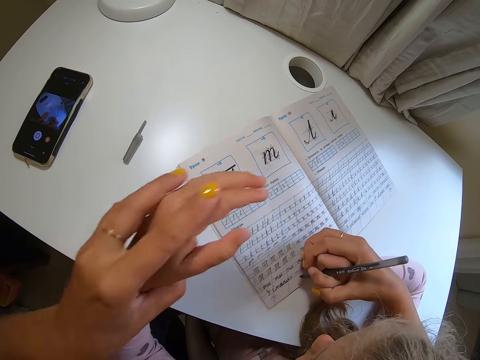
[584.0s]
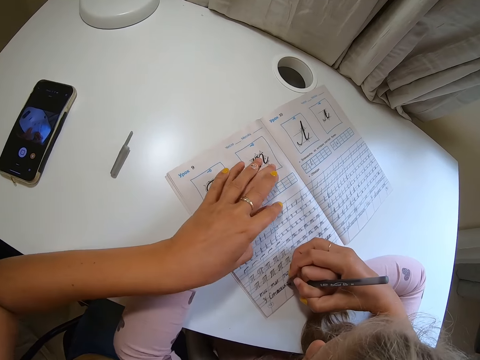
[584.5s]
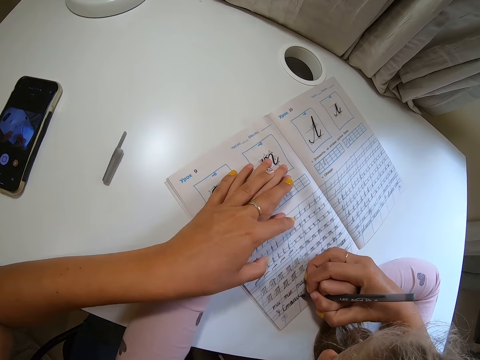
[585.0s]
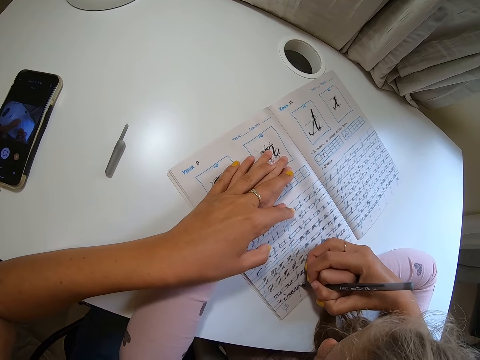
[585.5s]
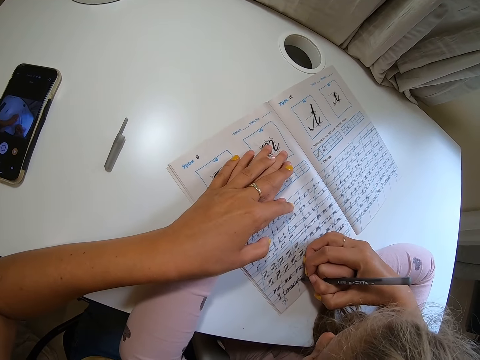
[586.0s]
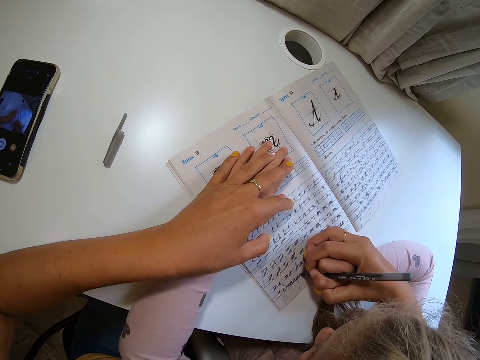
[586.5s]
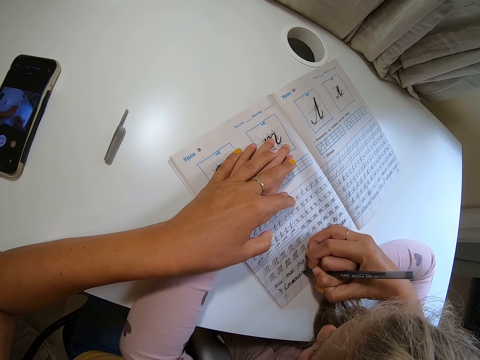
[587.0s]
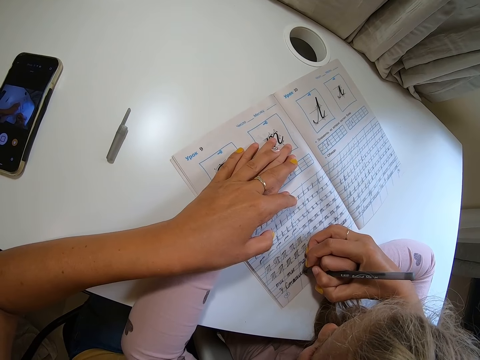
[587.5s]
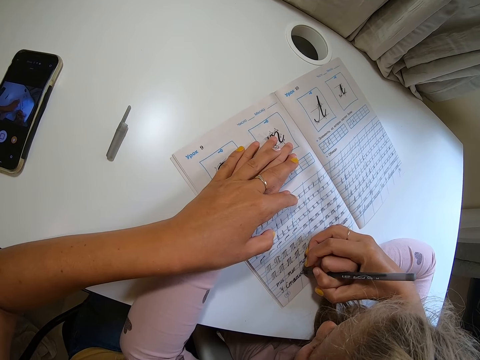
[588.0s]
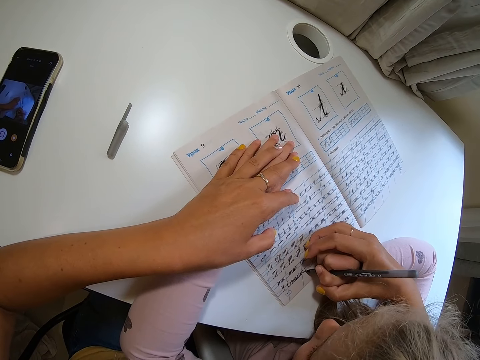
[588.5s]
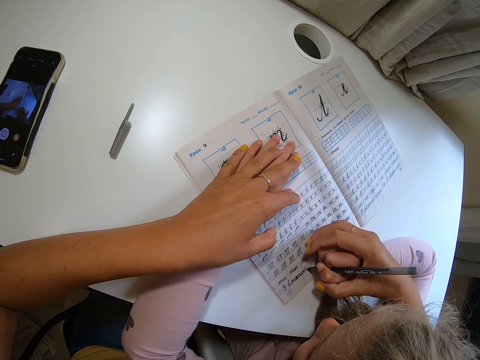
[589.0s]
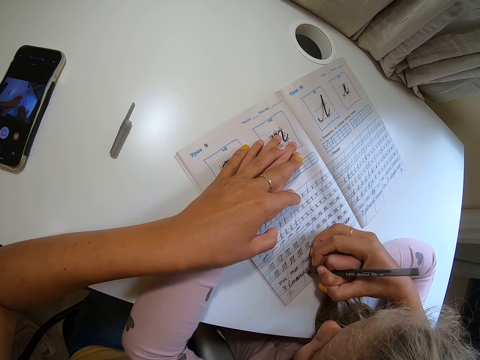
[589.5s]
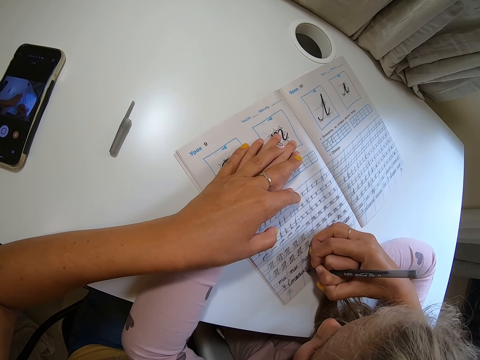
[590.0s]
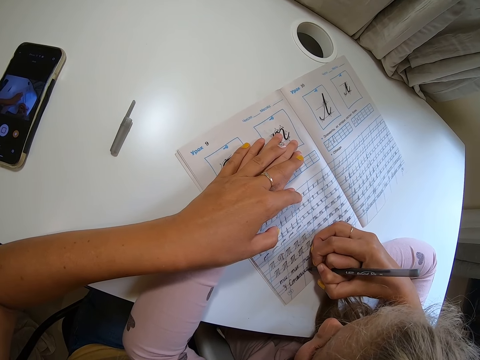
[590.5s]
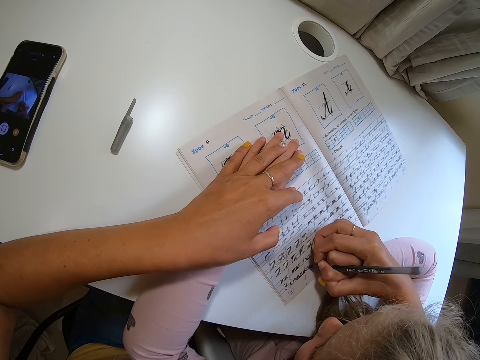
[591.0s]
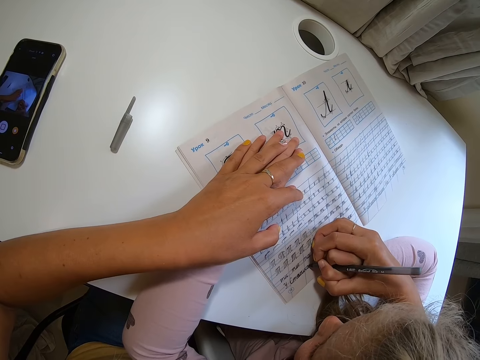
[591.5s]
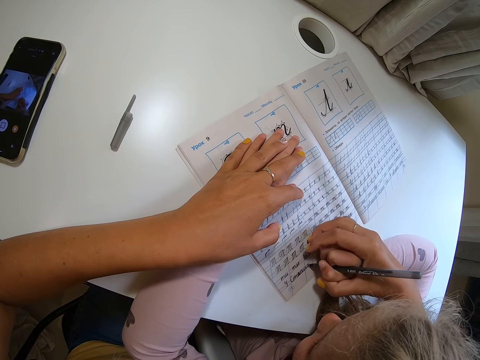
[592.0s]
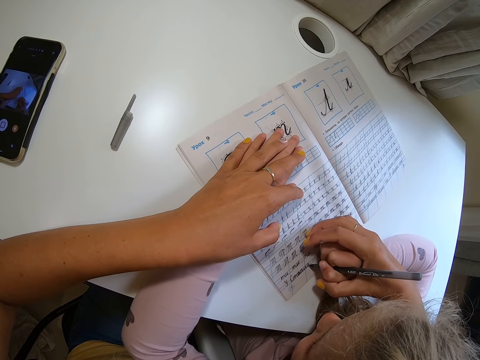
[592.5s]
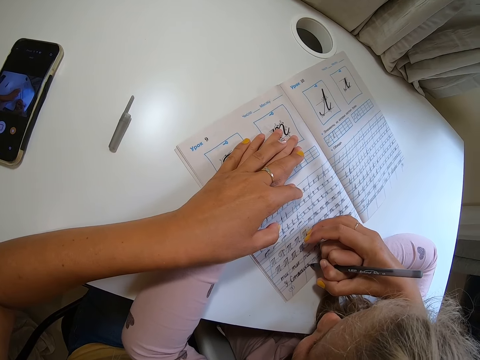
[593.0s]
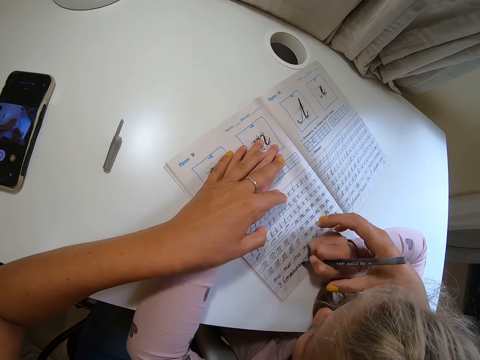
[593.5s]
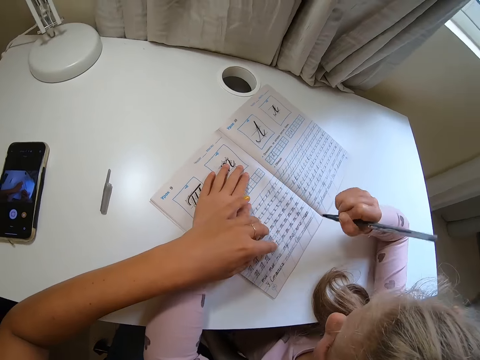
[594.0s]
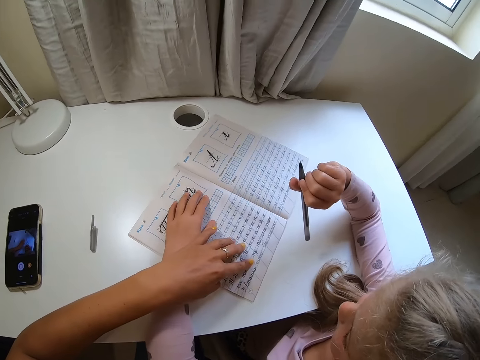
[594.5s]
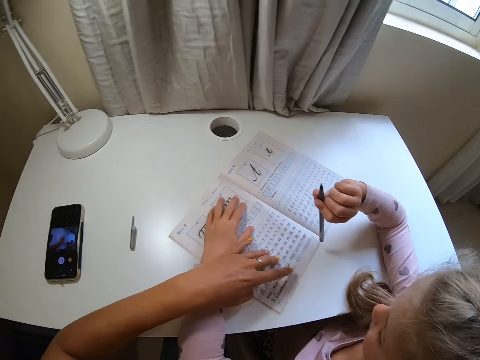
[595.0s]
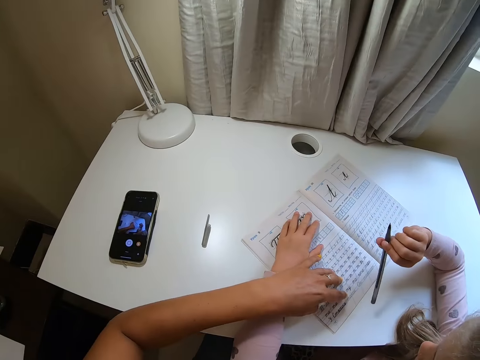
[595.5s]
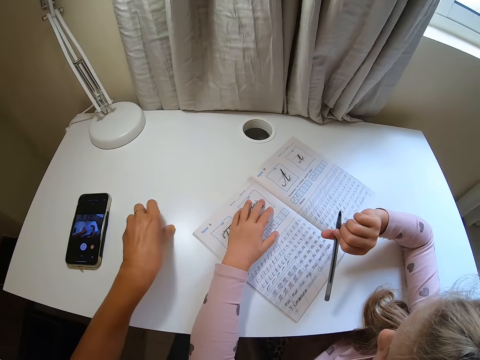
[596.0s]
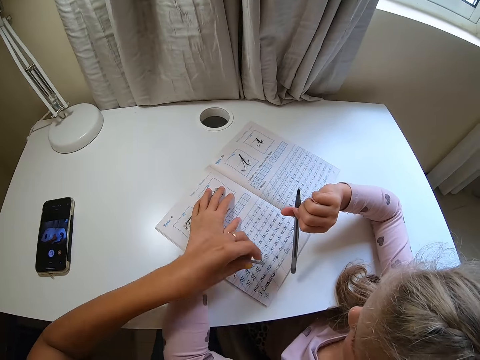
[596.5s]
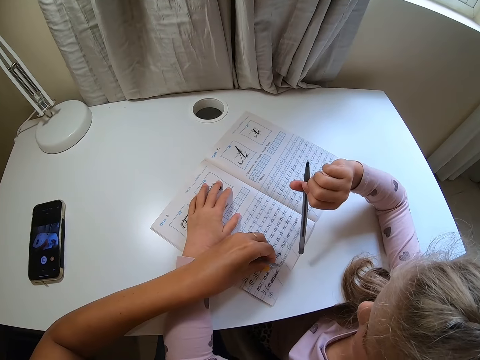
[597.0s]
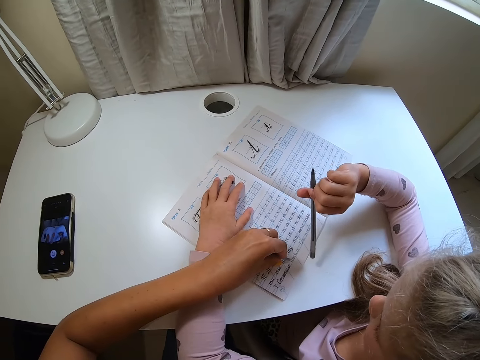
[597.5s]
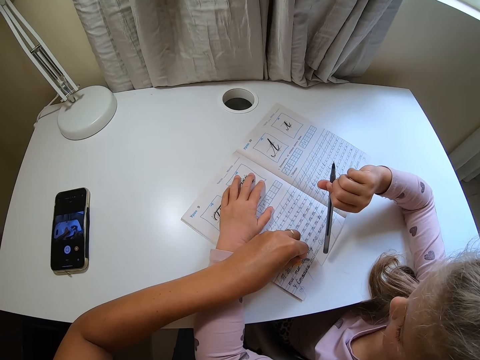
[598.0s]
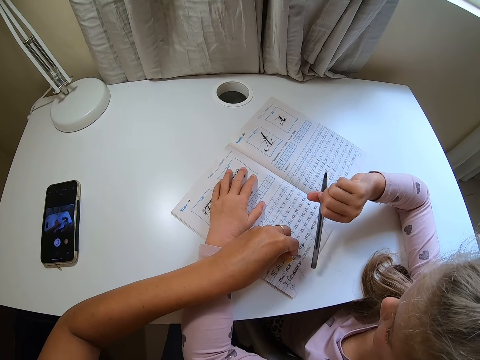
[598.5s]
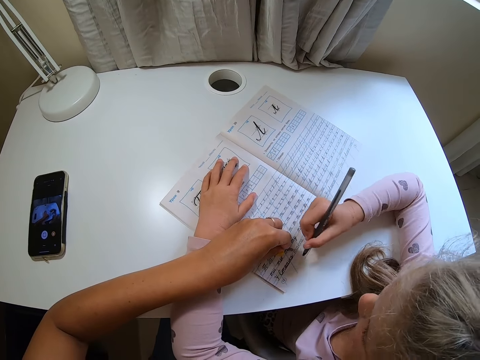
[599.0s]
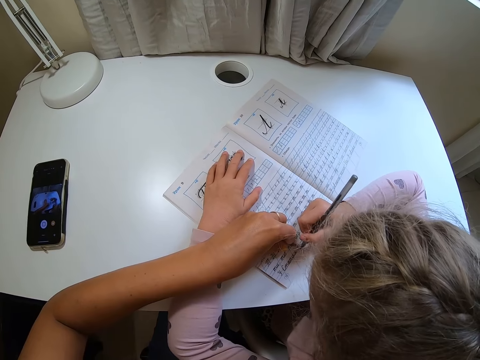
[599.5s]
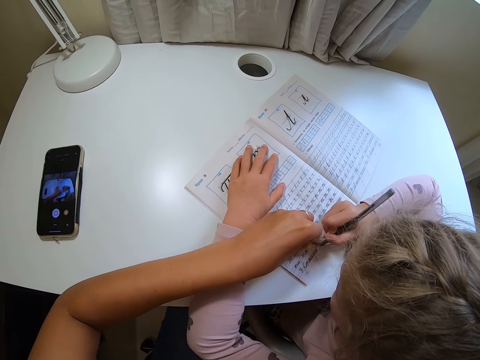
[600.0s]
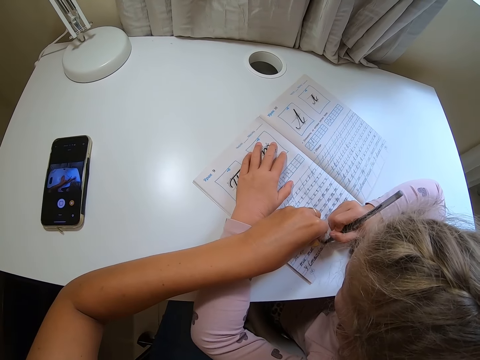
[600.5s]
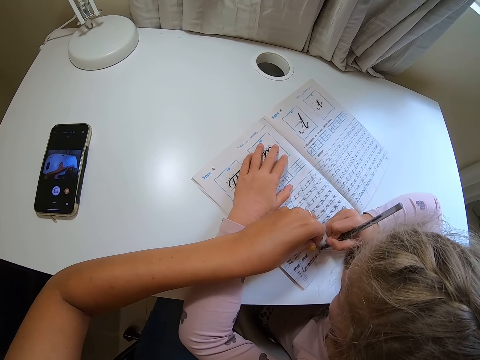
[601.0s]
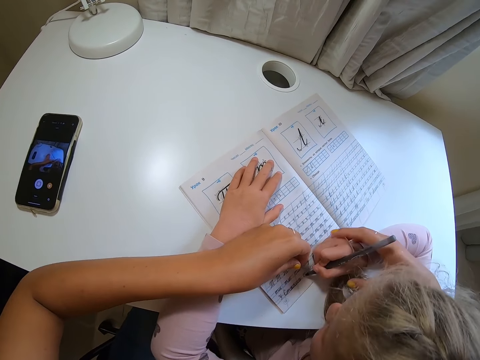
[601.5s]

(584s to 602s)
The camera wearer grabs the hand of a child. They hold the child's hand and put the child's hand on a book. The child holds the book. The camera wearer moves their hand away. The child lifts a pen. The camera wearer points on the book. The child lifts her right hand. The camera wearer moves the book. They pick a pen clip from a table. They point on the book and place the pen clip on the book. The child writes on the book.

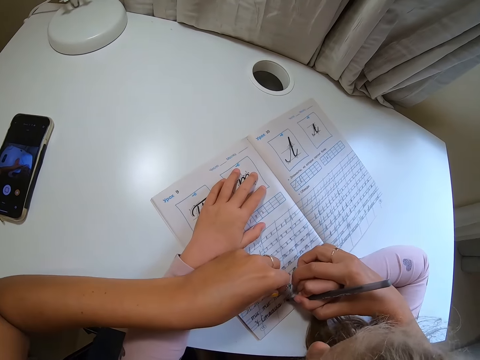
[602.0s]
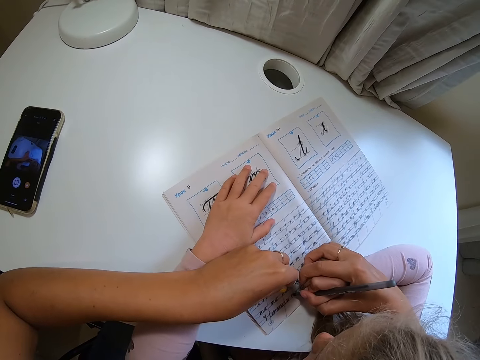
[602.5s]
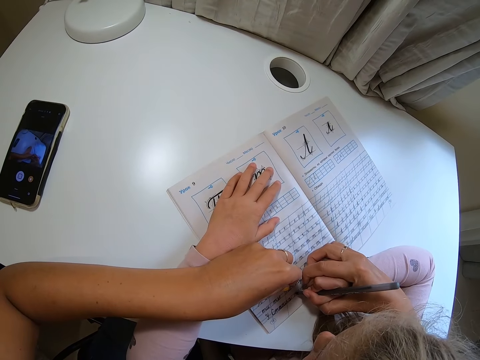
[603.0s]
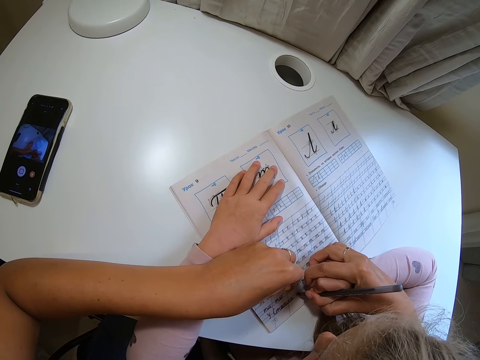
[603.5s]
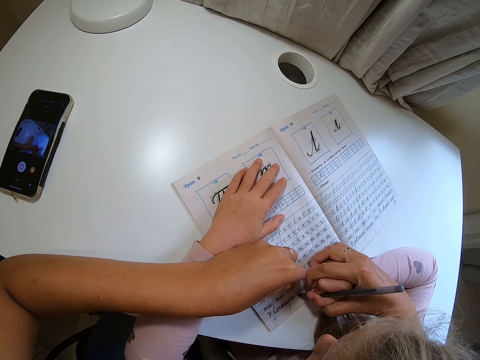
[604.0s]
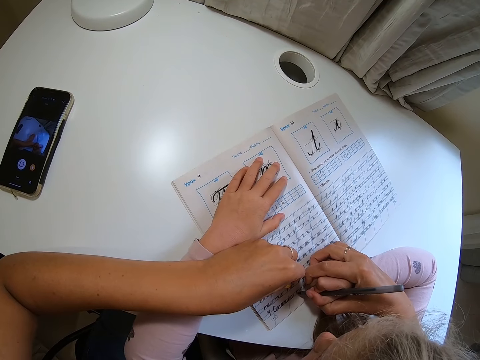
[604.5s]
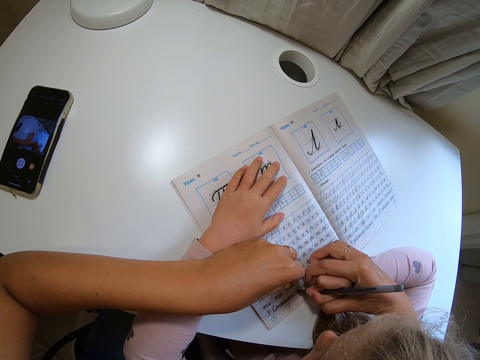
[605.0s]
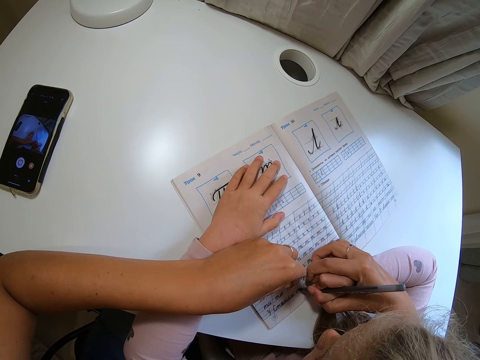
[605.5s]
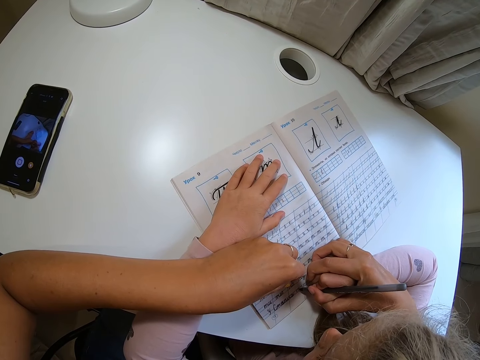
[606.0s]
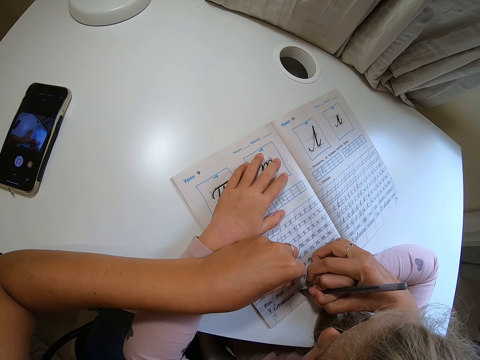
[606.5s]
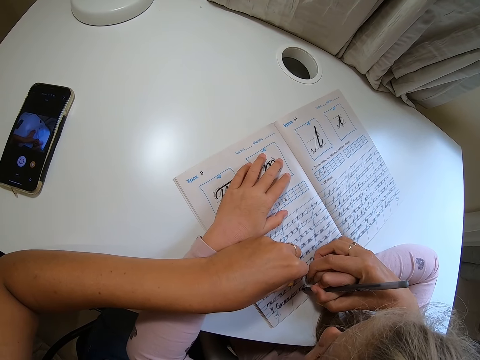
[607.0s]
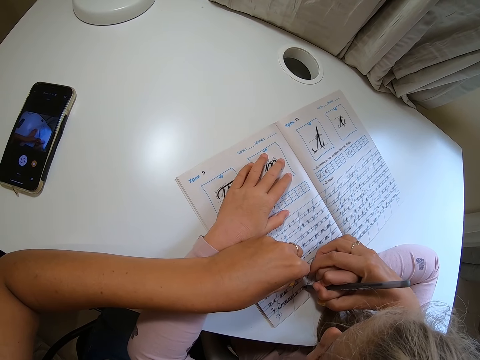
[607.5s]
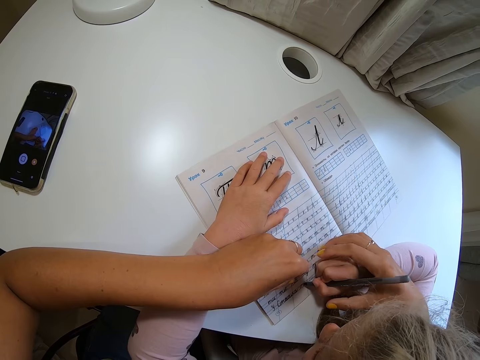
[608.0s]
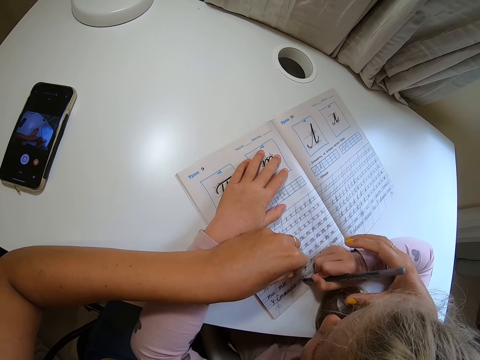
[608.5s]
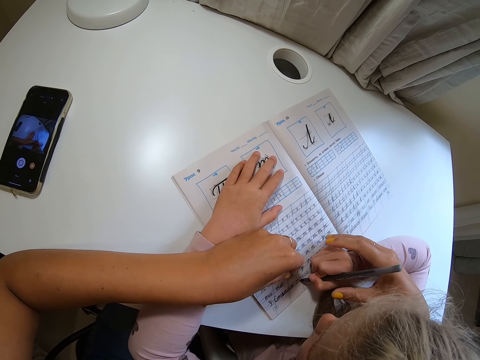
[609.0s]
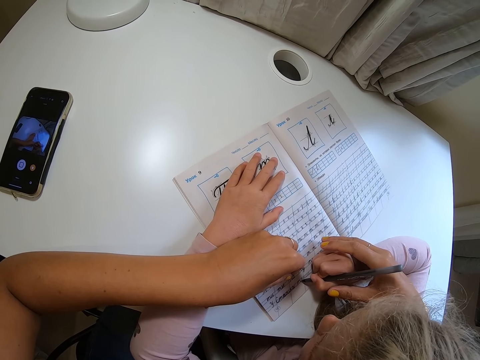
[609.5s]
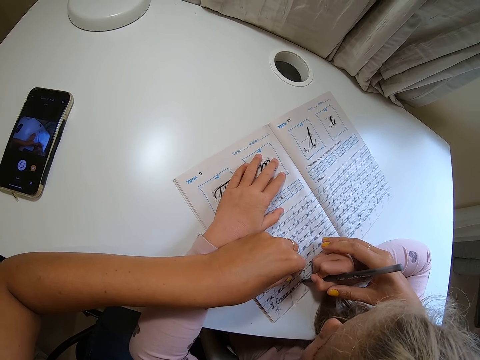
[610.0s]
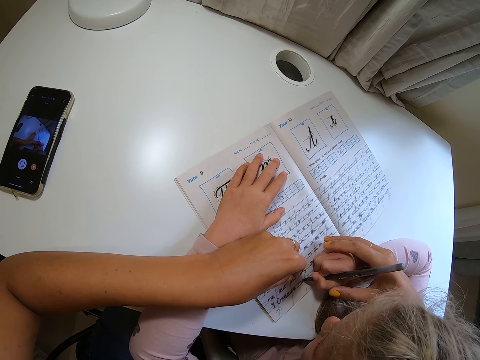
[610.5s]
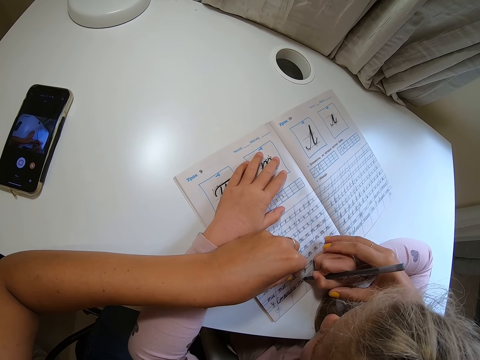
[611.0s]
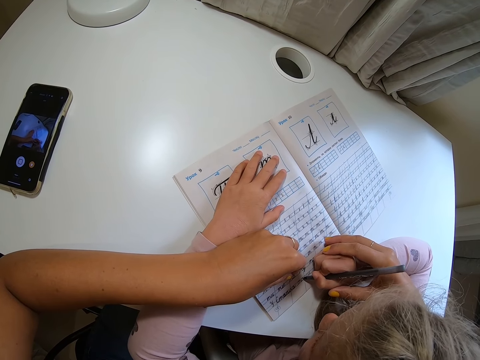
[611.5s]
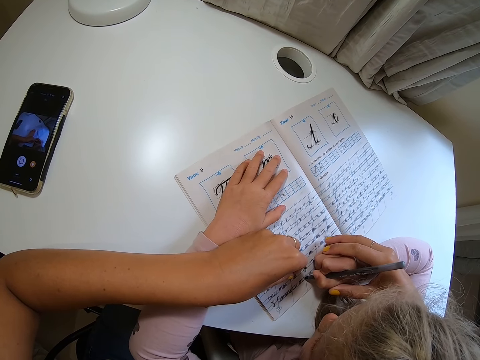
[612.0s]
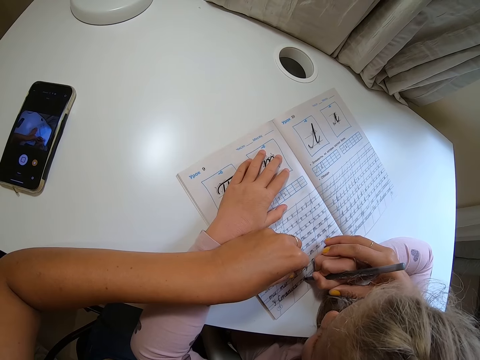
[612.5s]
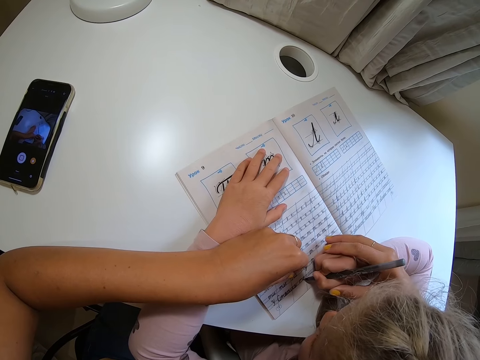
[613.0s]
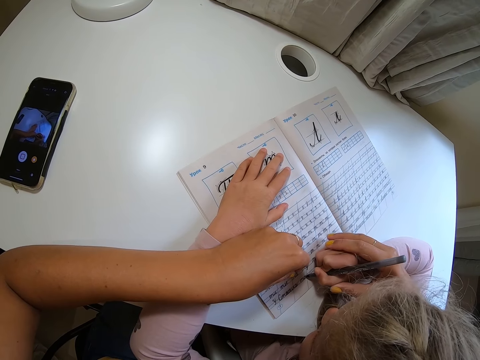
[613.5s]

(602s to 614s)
The camera wearer holds a child's hand. They move their hand. They hold the child's hand.
